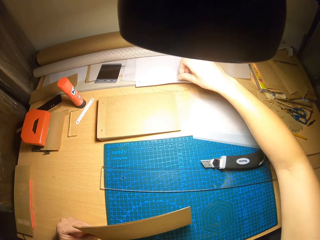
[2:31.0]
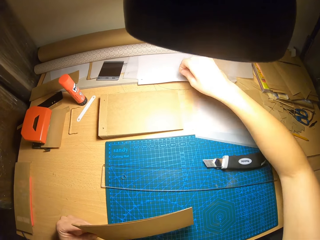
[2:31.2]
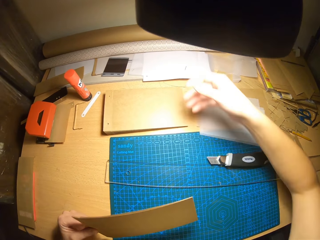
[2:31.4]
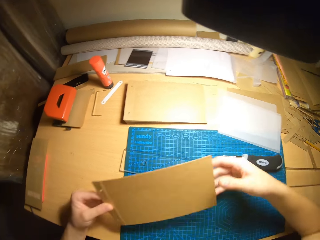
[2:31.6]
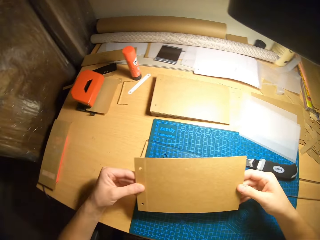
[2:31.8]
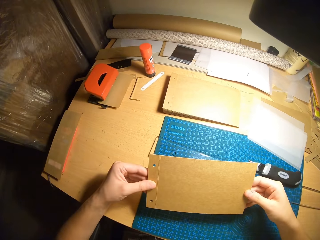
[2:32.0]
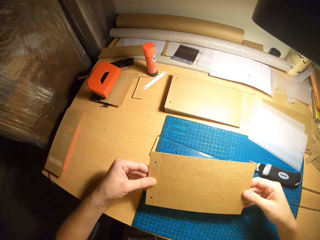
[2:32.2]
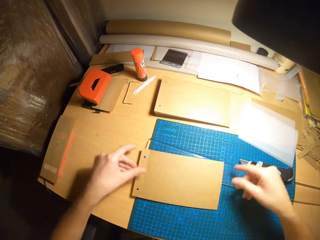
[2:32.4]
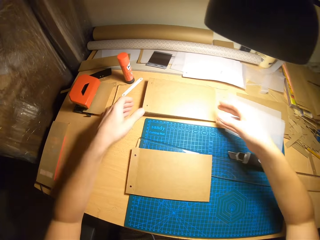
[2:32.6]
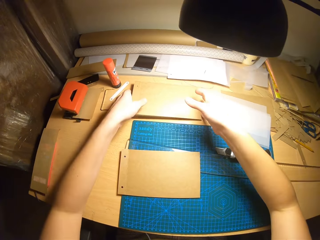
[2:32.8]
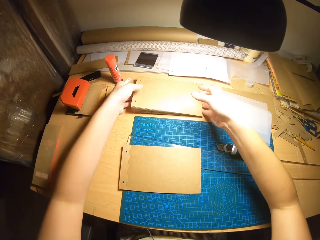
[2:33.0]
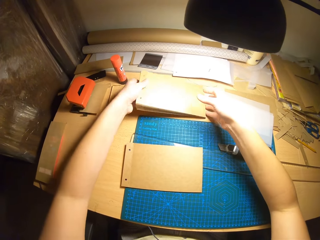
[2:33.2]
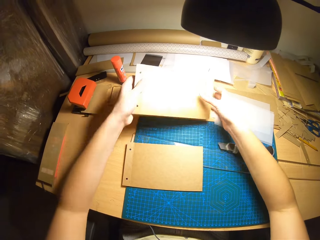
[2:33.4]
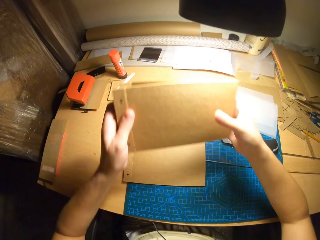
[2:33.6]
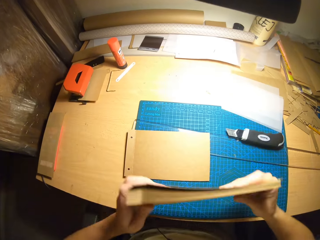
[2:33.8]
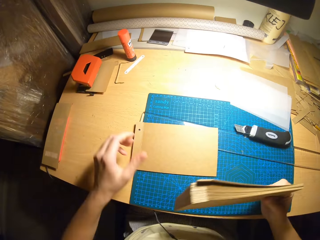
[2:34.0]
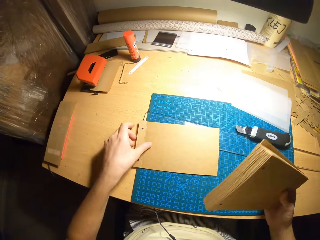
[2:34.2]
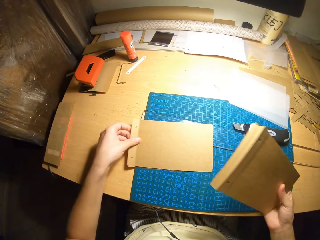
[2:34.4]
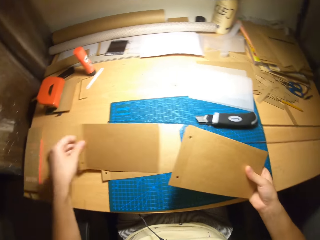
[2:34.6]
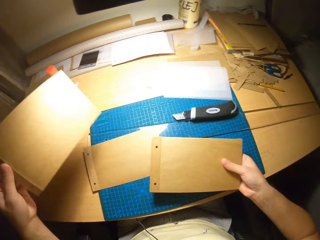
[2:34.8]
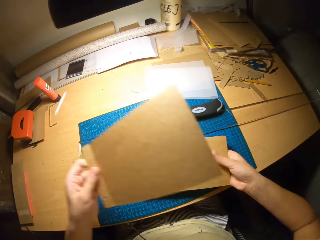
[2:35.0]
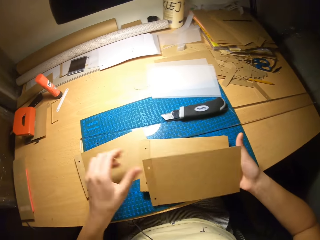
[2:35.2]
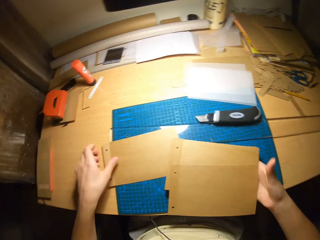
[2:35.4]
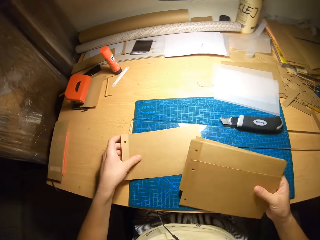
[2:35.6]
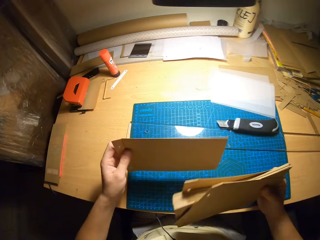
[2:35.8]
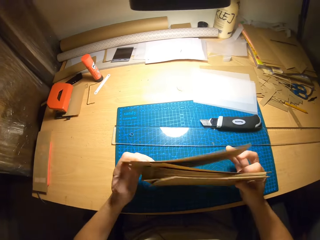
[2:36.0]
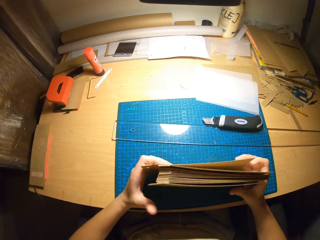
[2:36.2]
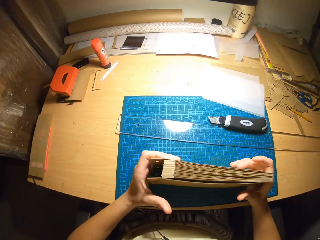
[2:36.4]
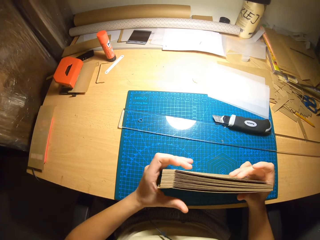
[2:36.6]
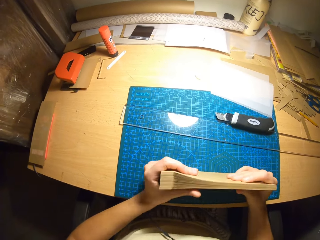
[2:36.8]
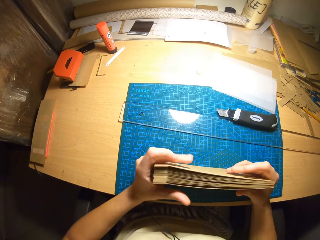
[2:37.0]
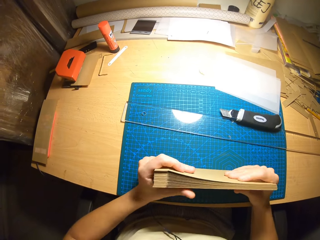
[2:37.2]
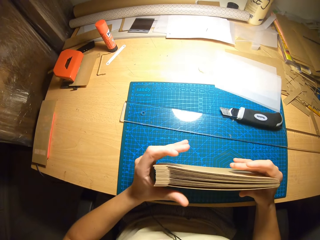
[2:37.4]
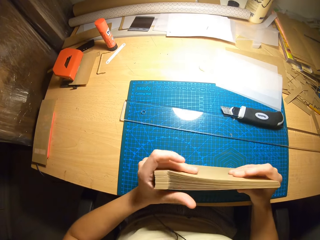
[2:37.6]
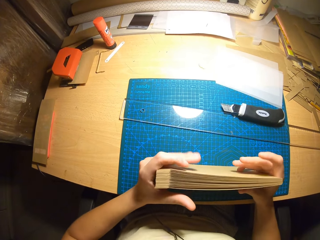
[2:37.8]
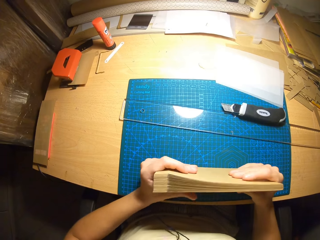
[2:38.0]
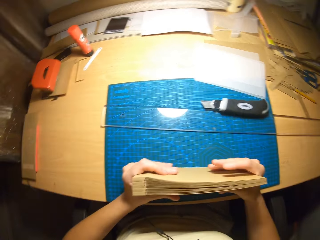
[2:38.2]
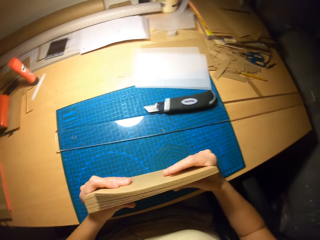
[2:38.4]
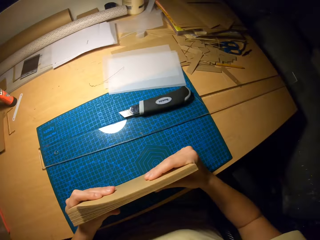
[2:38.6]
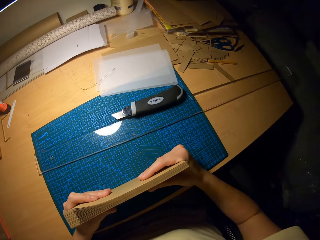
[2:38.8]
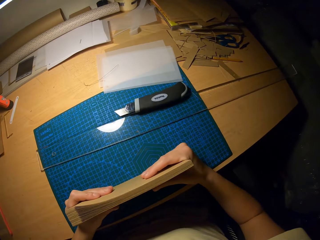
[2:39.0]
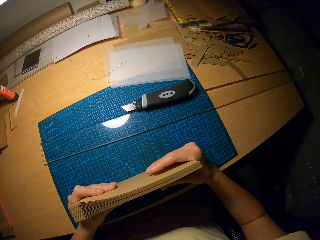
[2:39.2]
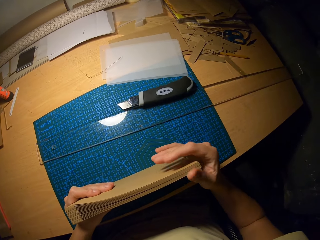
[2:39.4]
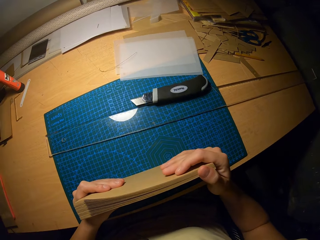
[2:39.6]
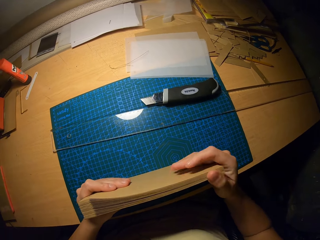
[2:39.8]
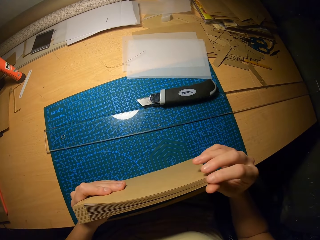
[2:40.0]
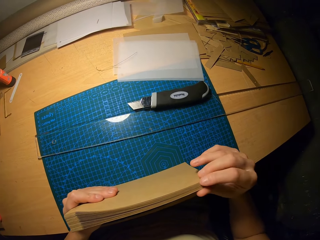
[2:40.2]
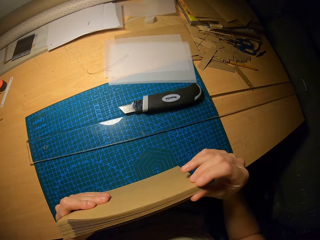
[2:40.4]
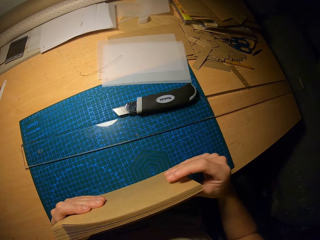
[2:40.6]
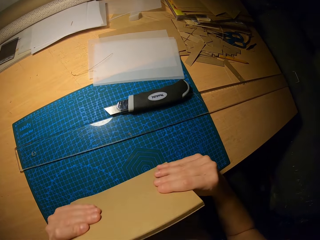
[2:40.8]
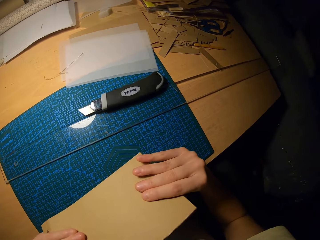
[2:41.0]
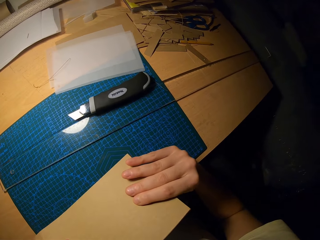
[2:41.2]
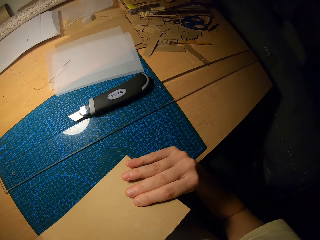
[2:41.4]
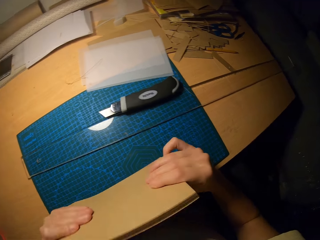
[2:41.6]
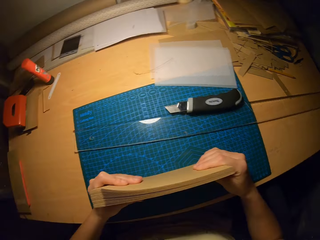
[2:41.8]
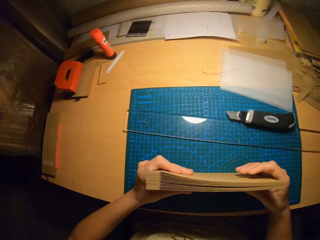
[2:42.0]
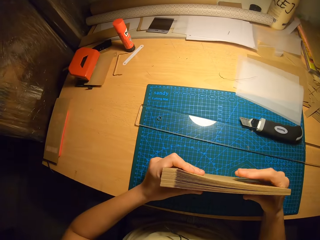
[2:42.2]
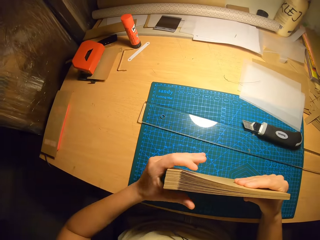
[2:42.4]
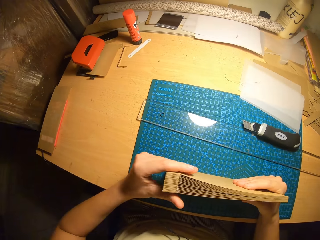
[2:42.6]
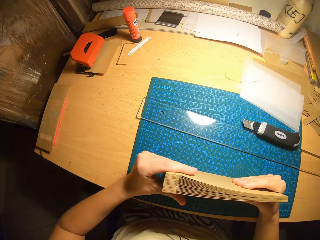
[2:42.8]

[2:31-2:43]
The camera wearer picks up the binding pin on the table with her right hand. She holds the cardboard piece with both hands. She places the cardboard piece. She picks up the cardboard craft from the table with both hands. She holds the cardboard craft with both hands. She picks up a cardboard piece from the table with her left hand. She combines all cards. She places the cardboard craft on the table with her right hand. She drops the cardboard piece on her right hand with her left hand. She holds the cardboard piece with her right hand. She picks up a cardboard piece from the table with her left hand. She arranges the cardboard pieces in her hands with both hands. She presses the cardboard pieces with both hands. She checks the cards in her hands.

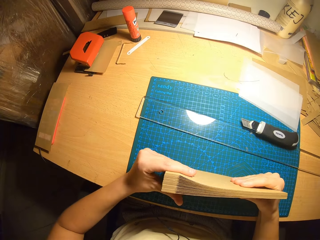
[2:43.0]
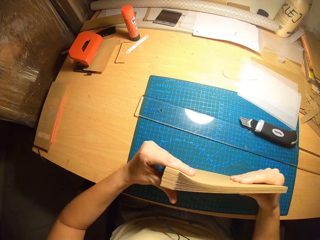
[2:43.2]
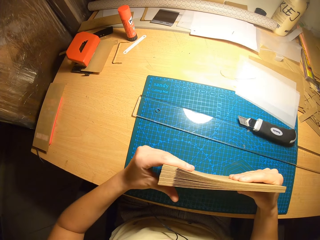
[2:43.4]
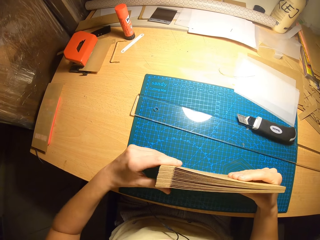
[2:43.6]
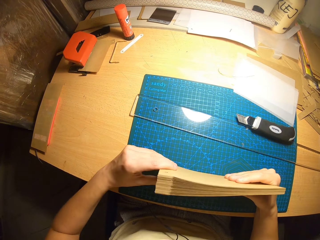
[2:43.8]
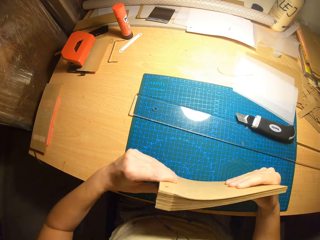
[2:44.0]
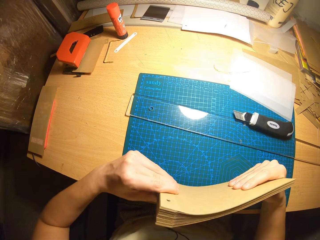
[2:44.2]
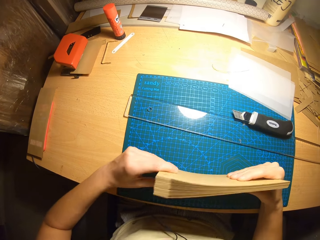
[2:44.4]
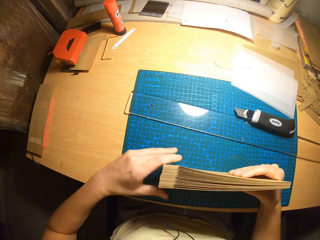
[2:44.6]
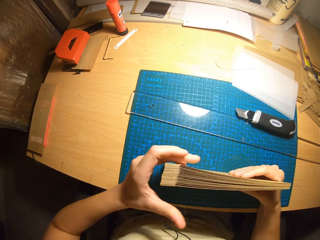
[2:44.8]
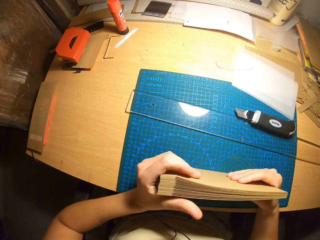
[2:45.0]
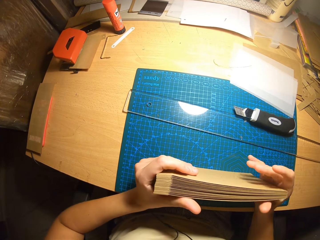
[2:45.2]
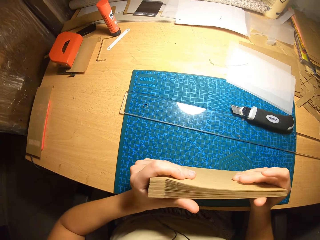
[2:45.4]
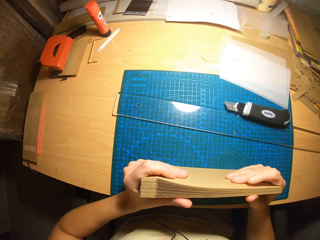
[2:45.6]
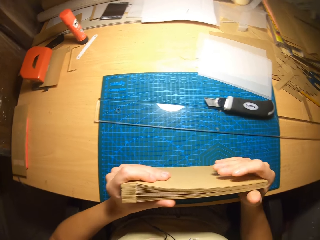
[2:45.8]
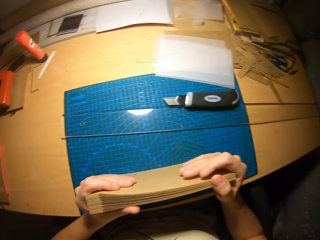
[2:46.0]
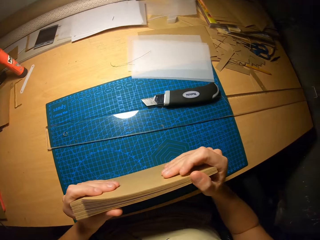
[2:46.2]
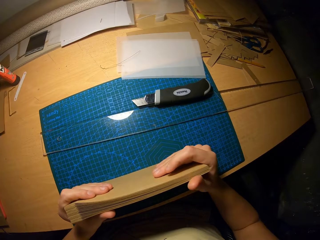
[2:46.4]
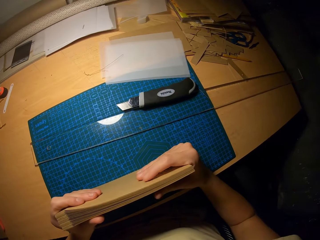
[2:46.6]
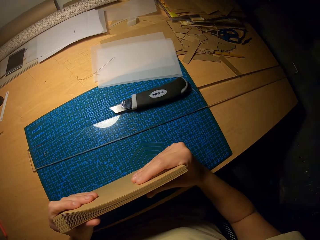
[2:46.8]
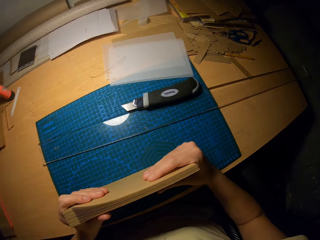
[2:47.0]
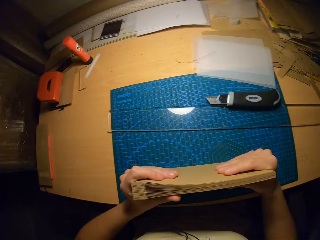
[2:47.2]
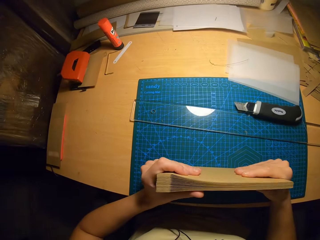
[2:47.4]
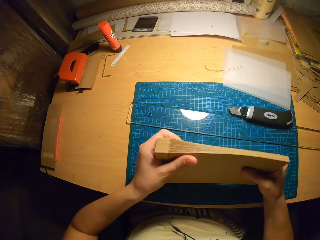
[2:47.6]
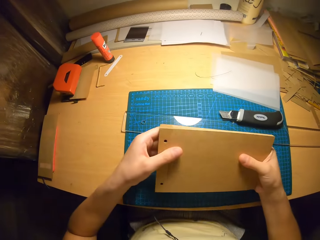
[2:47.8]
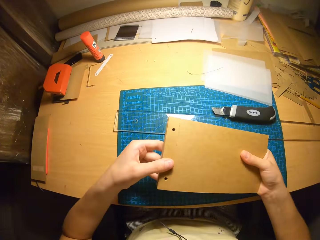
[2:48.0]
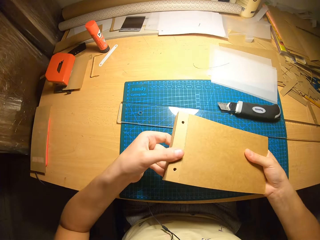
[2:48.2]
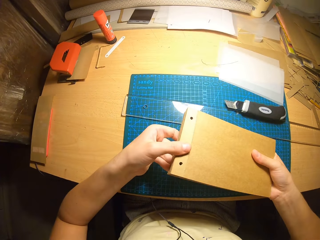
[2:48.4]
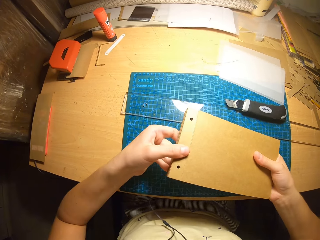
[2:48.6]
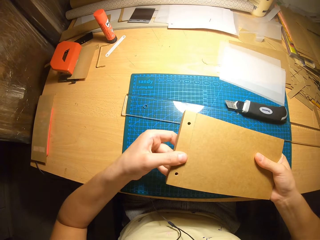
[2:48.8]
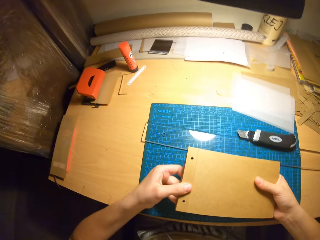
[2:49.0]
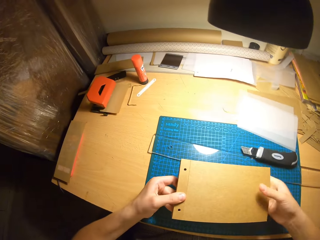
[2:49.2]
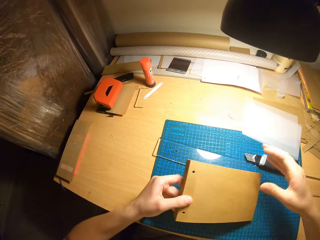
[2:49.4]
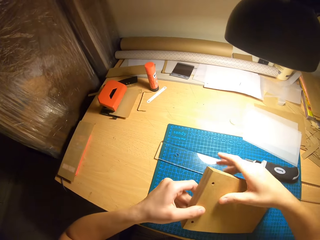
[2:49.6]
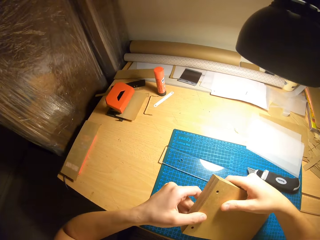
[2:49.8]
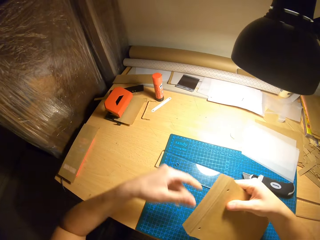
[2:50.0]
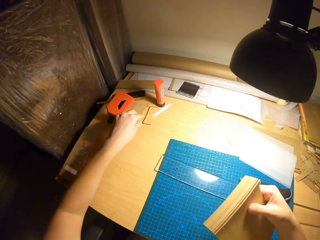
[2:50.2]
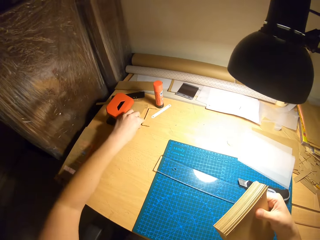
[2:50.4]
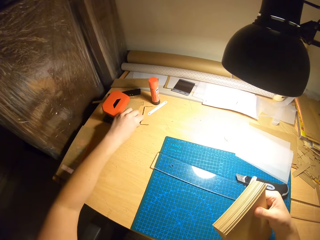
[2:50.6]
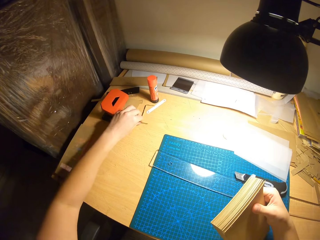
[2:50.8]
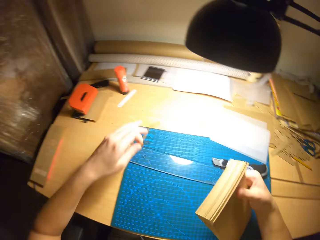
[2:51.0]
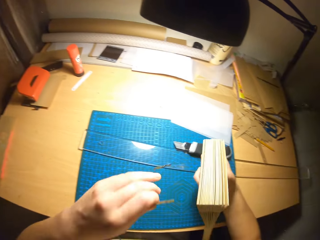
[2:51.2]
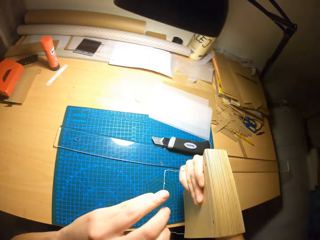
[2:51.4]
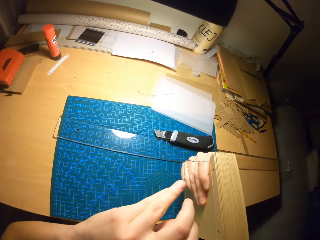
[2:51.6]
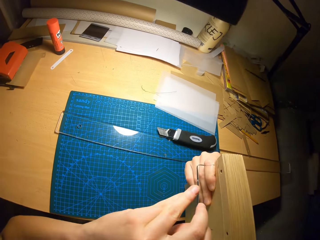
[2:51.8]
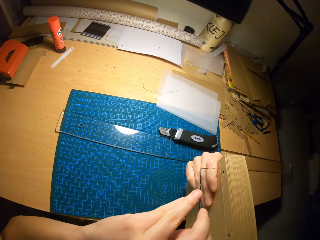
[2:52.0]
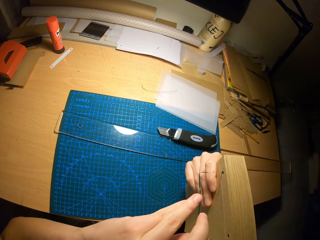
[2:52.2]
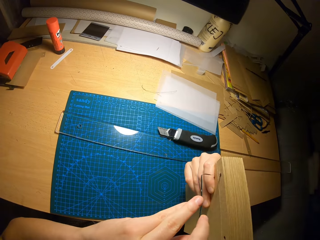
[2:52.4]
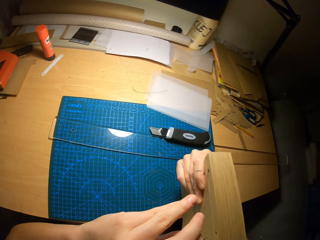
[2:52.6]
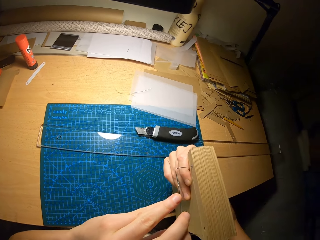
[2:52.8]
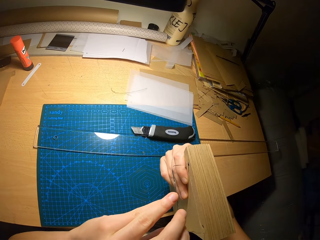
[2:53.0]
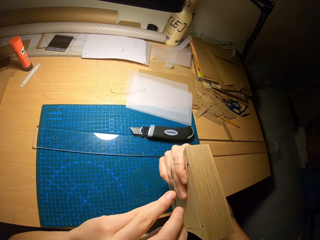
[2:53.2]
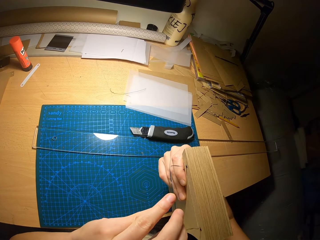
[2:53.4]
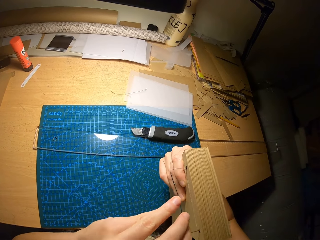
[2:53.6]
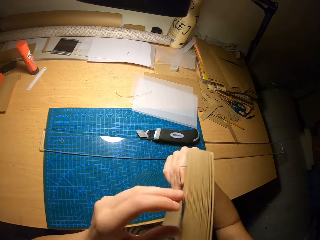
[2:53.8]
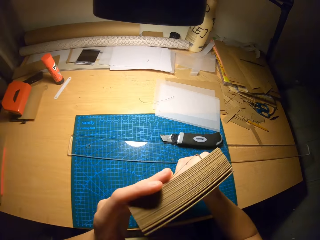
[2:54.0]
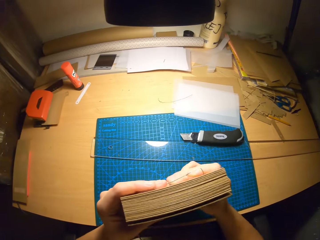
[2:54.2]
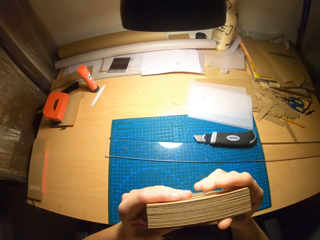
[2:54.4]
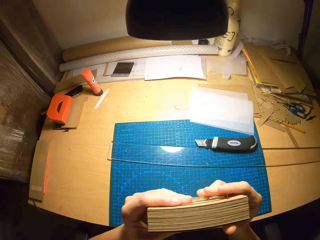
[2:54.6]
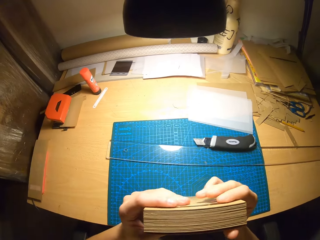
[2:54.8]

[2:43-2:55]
The camera wearer presses the cardboard pieces with both hands. She holds the cardboard pieces with her left hand. She holds the cardboard pieces with both hands. She holds the cardboard pieces with her right hand. She picks up the filing clip or binding wire from the table with her left hand. She passes the filing clip through the cardboard pieces in her right hand with her left hand. She binds the cards together with the wire.
